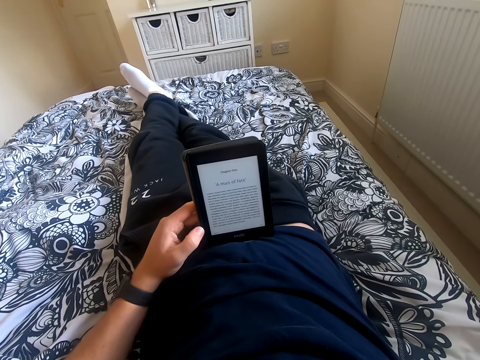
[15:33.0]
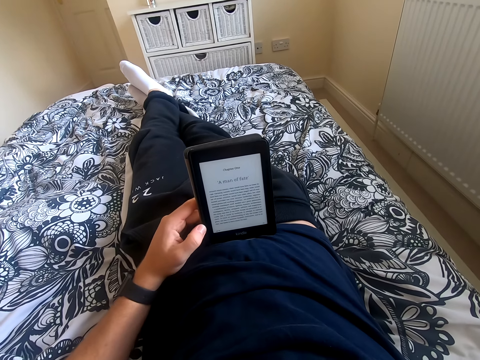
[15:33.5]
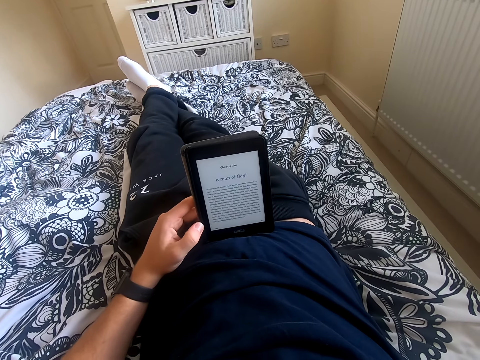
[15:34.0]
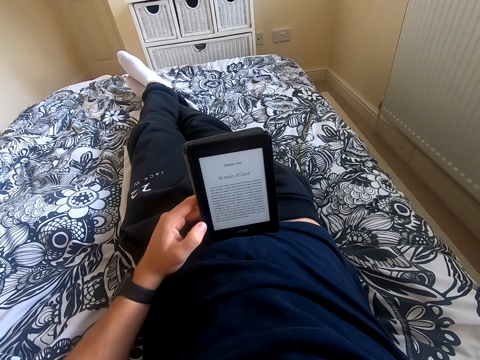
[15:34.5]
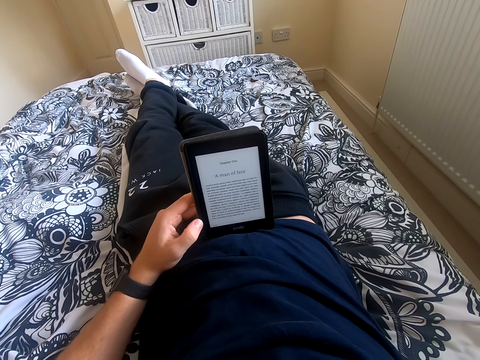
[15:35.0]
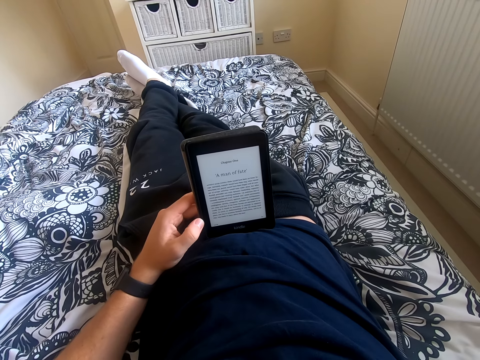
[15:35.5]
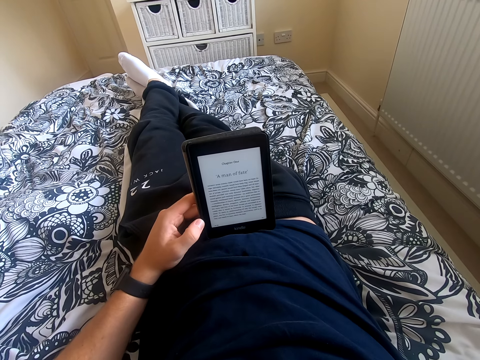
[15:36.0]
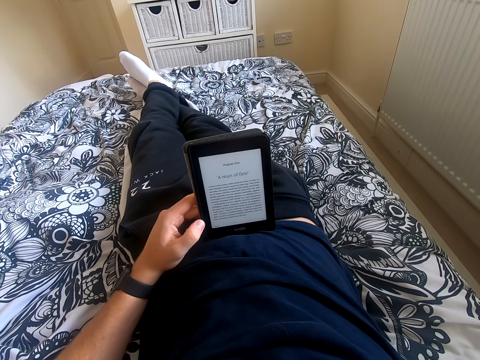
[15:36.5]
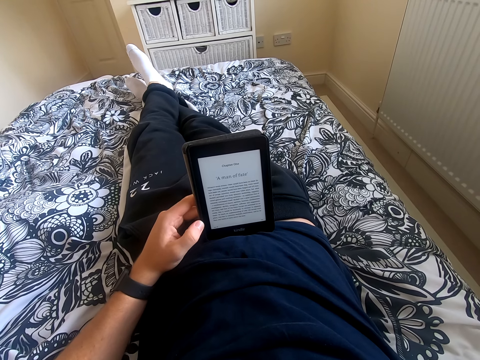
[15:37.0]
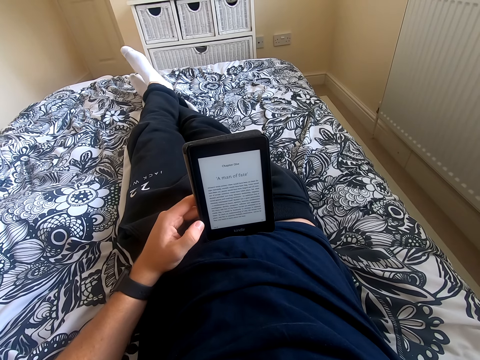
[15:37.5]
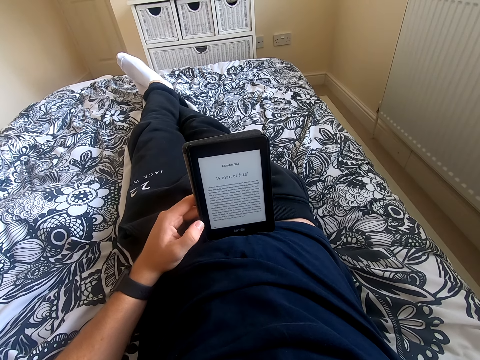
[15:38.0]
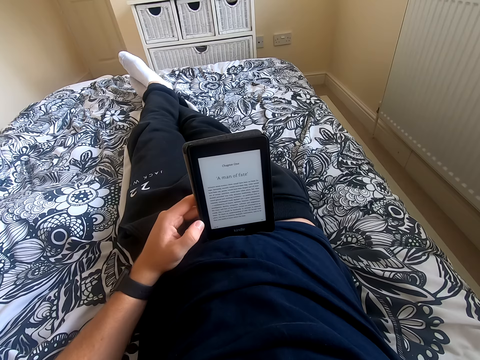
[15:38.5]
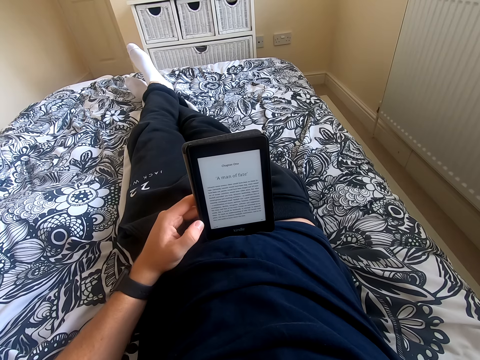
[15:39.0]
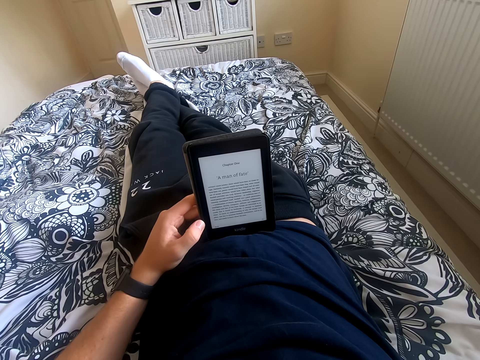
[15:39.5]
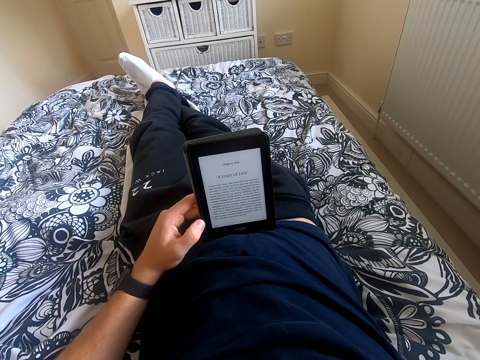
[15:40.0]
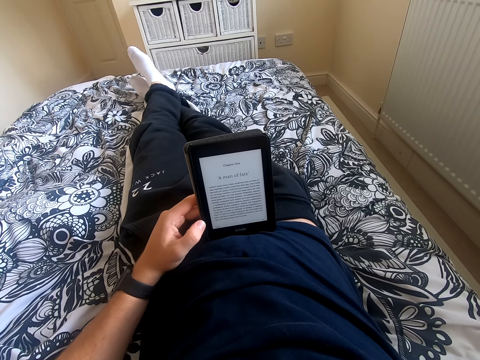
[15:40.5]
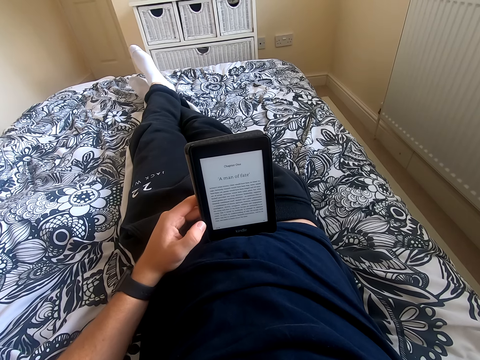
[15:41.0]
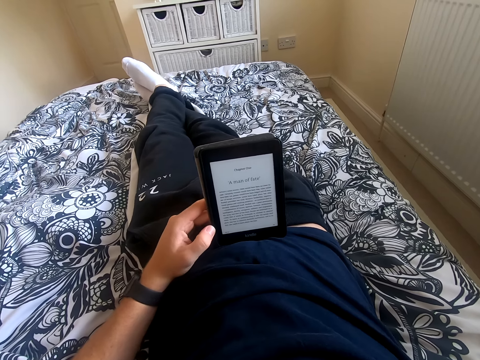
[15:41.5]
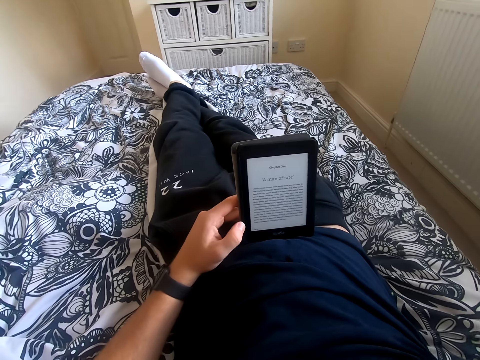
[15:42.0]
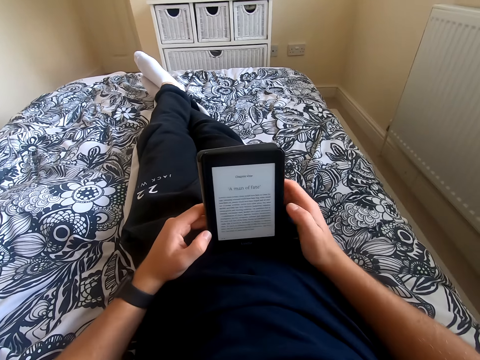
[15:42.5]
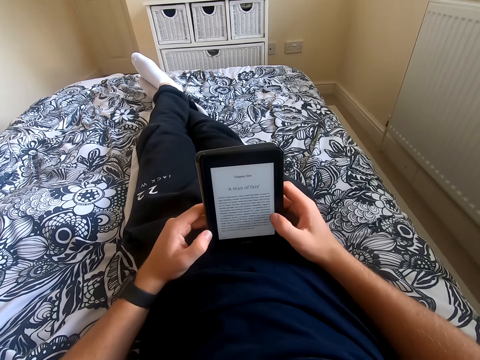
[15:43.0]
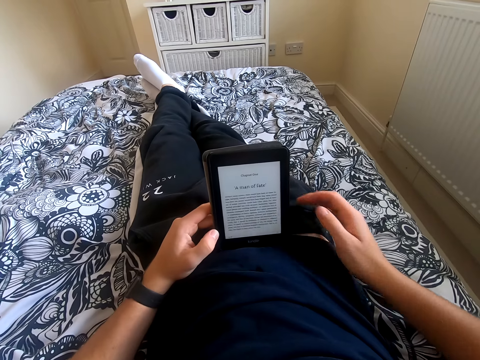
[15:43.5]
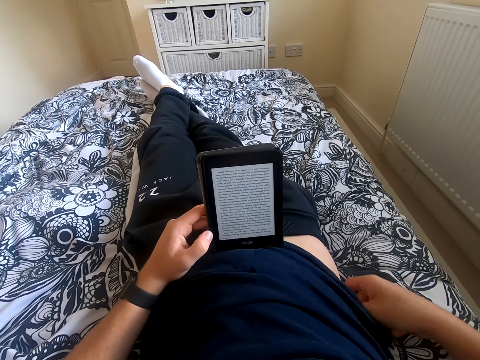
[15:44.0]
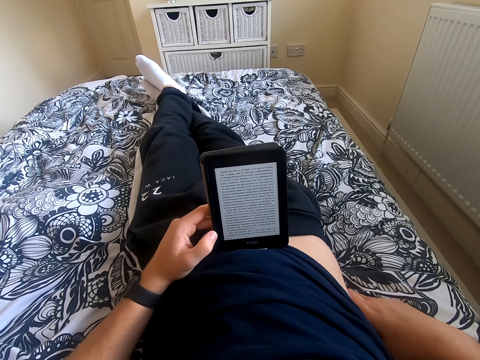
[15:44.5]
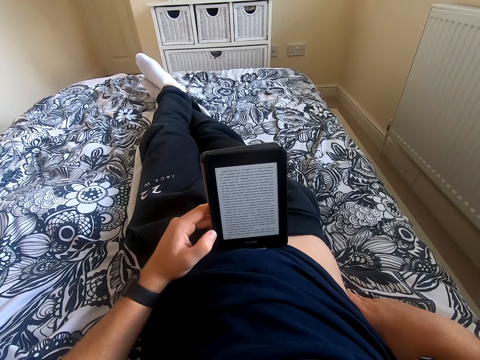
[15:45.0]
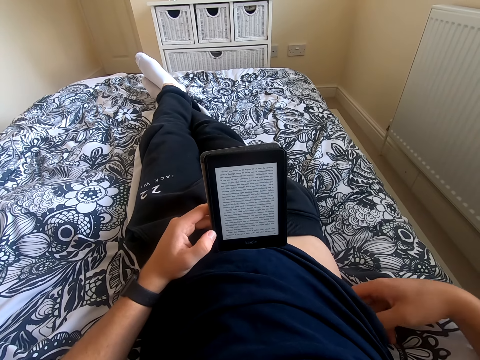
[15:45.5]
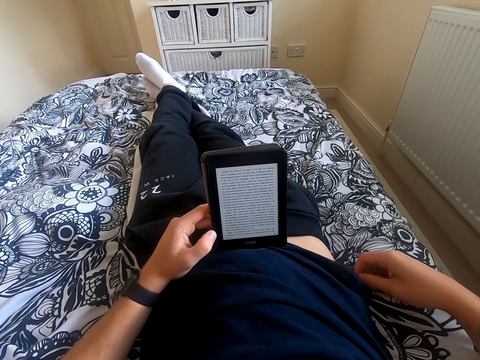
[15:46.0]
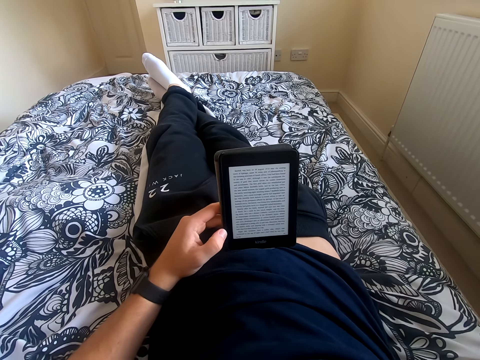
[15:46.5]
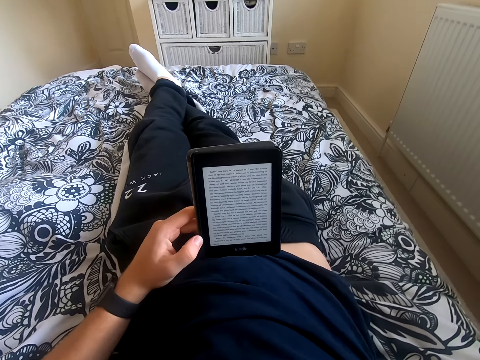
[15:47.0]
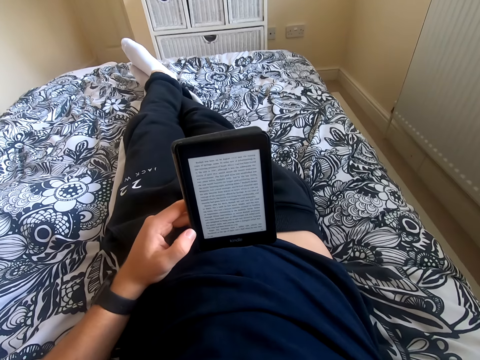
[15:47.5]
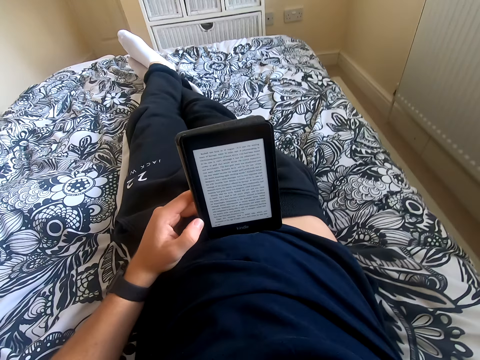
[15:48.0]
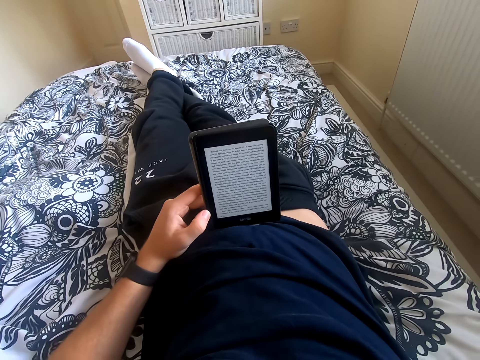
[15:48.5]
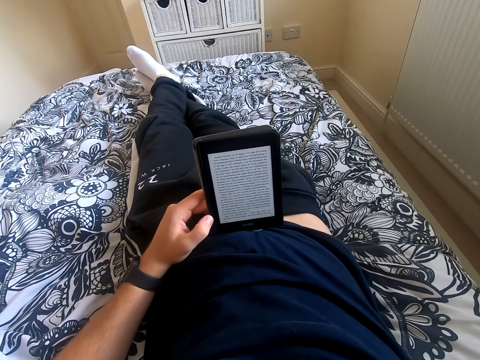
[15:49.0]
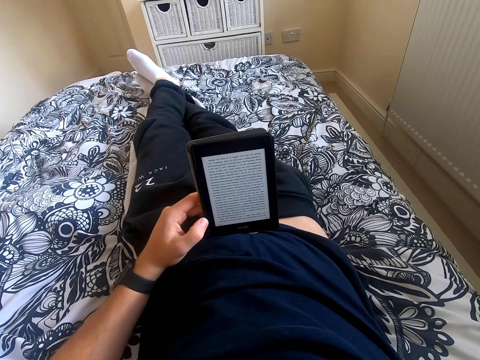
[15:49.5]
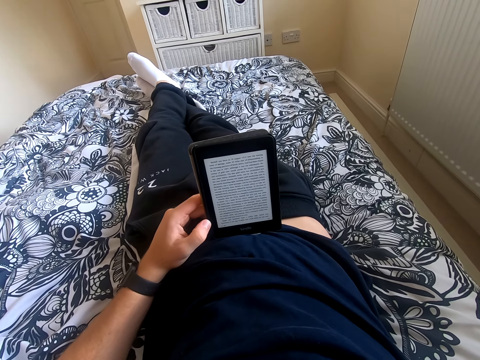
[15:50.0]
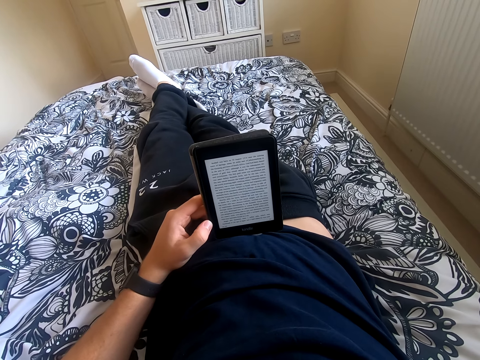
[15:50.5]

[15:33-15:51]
The camera wearer shakes his feet. He lowers his right hand. He scrolls through the tablet. He removes his right hand from the tablet. He scratches his waist. He lifts his right hand. He touches something. He reads the book on the tablet.

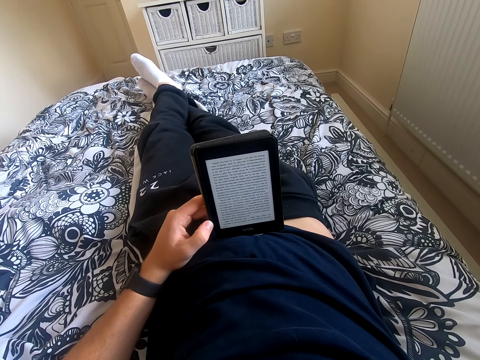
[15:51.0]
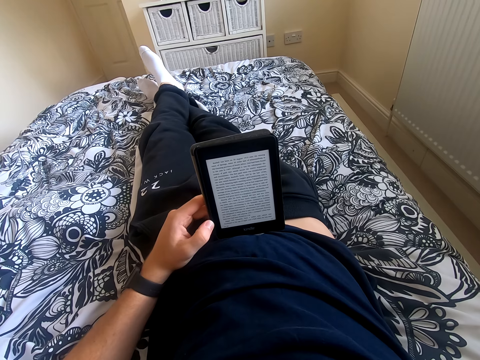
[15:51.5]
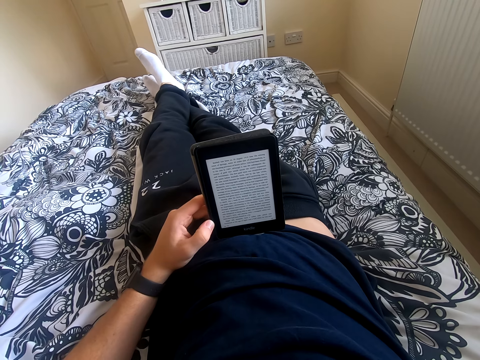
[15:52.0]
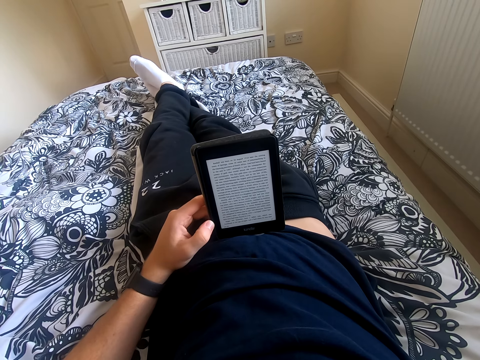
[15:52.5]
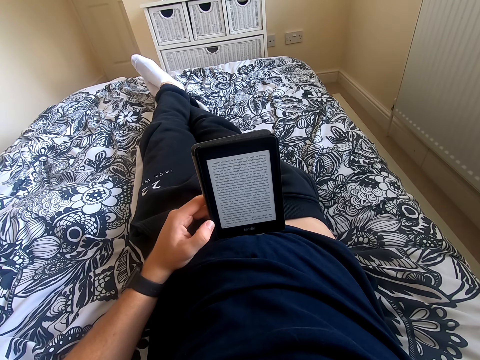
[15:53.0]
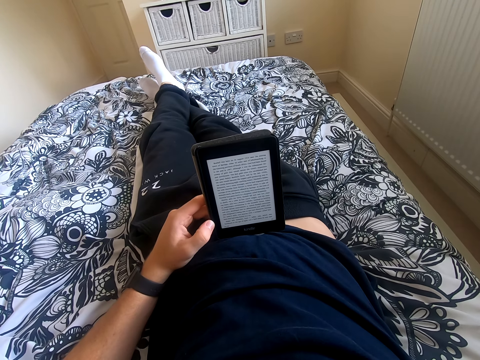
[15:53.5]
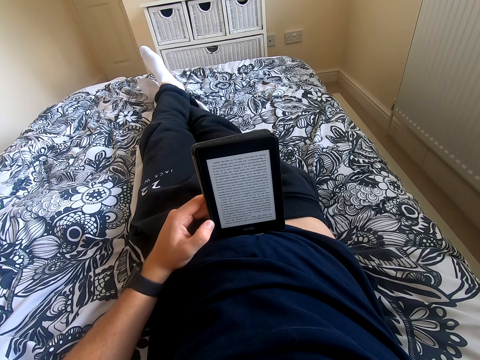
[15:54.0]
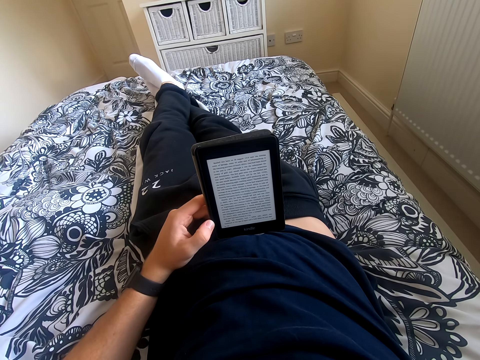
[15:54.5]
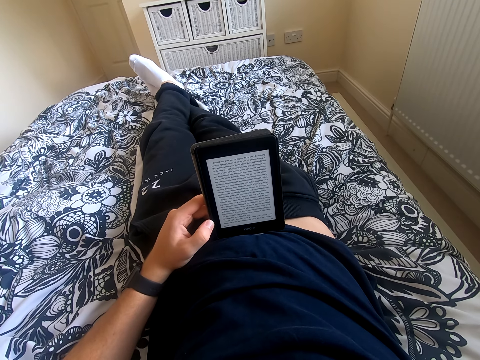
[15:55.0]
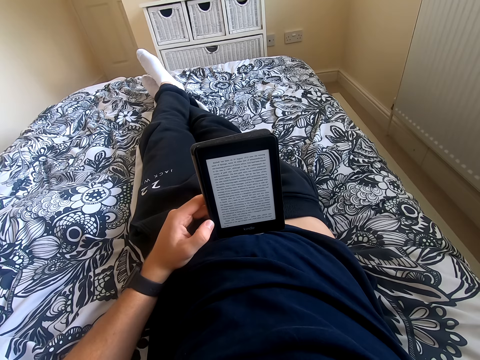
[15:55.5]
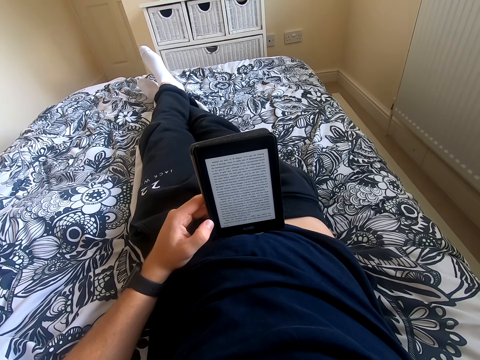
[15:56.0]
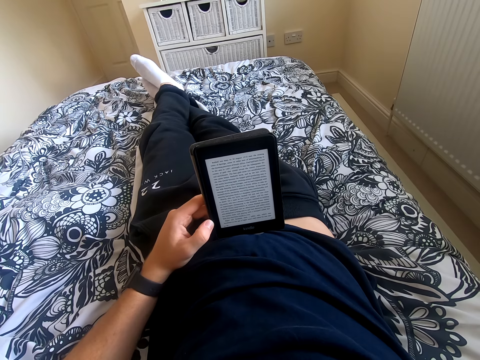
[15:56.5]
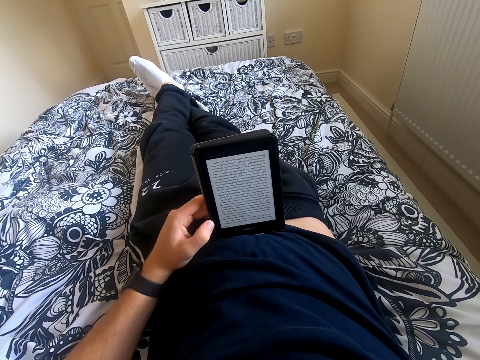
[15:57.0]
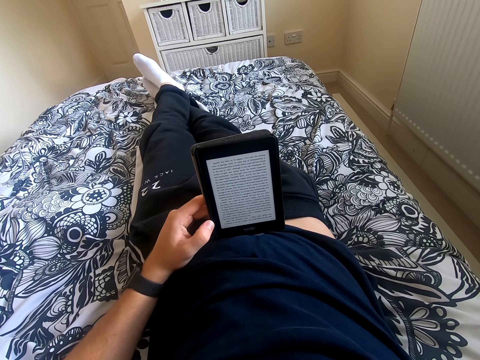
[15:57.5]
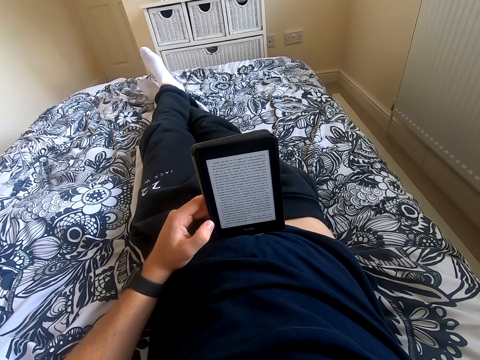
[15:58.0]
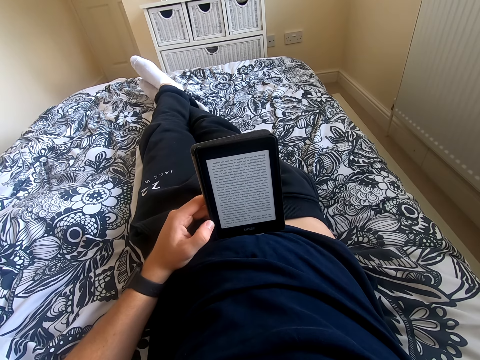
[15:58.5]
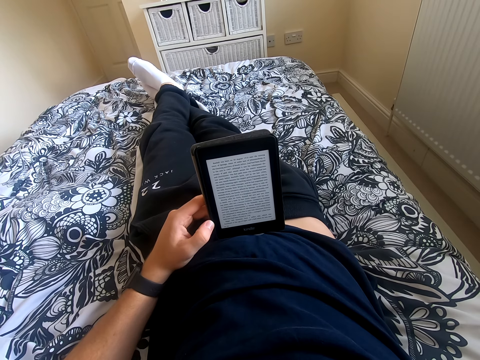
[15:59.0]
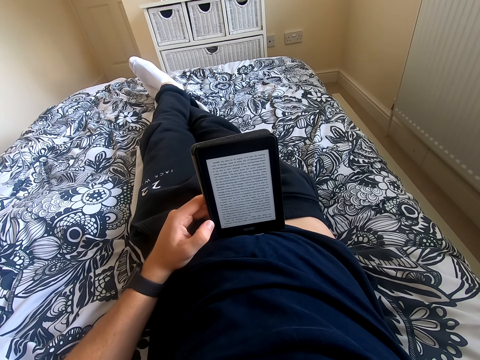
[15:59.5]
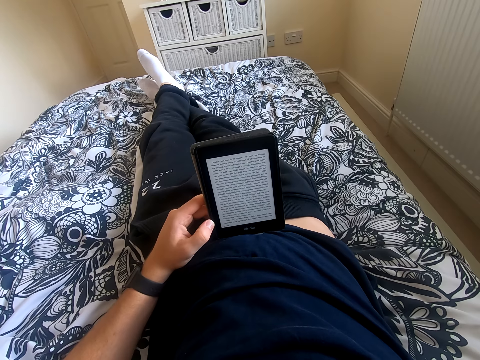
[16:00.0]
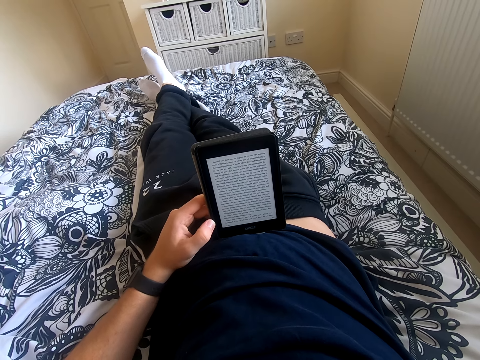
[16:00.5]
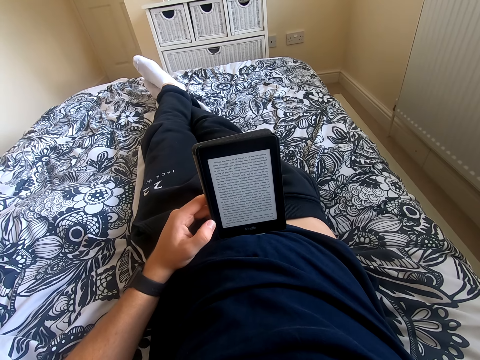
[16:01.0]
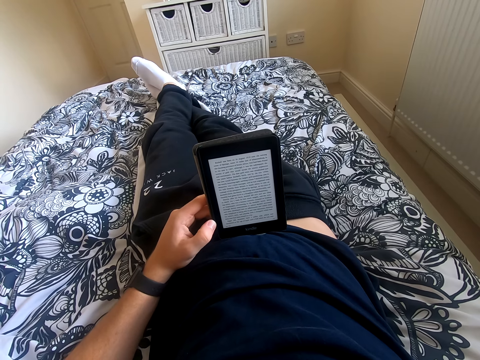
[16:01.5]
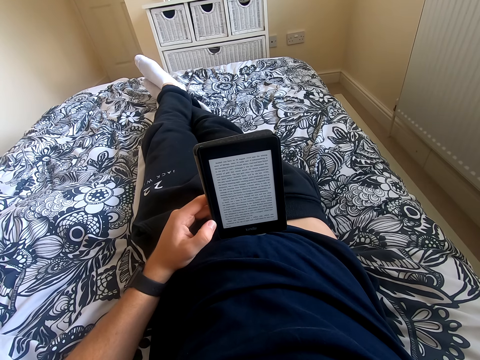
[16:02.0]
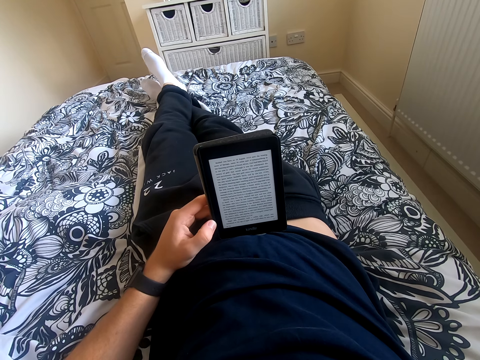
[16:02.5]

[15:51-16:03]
The camera wearer shakes his feet.
